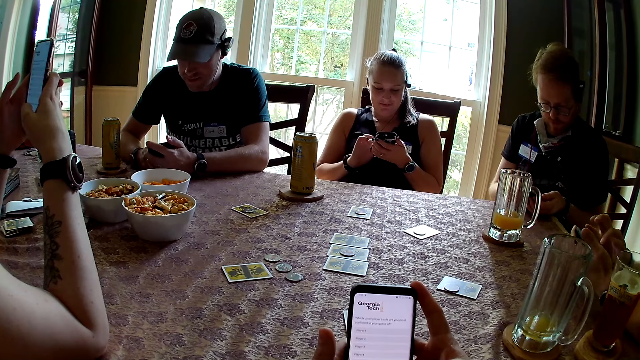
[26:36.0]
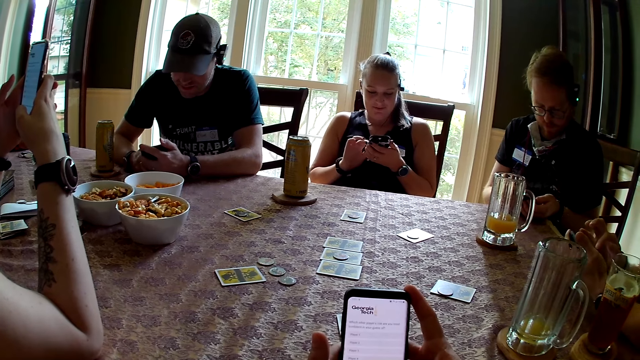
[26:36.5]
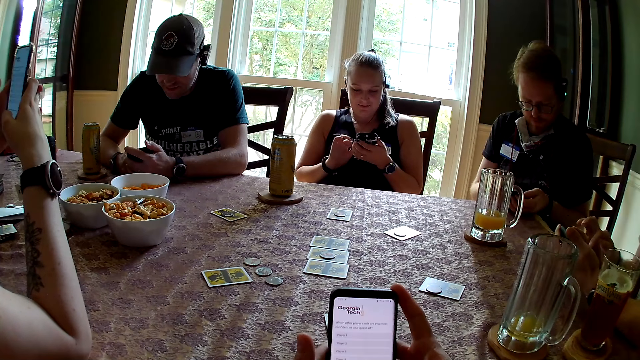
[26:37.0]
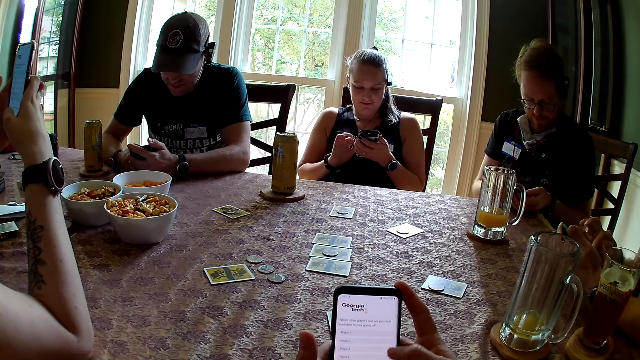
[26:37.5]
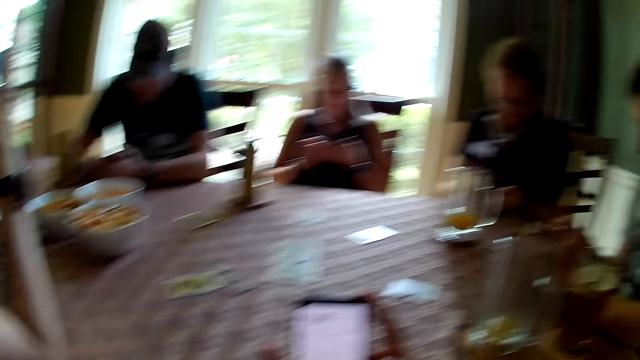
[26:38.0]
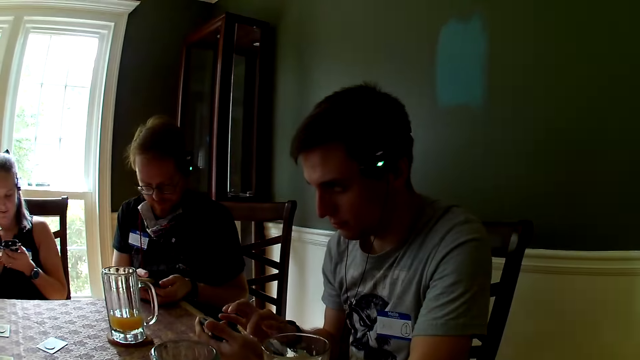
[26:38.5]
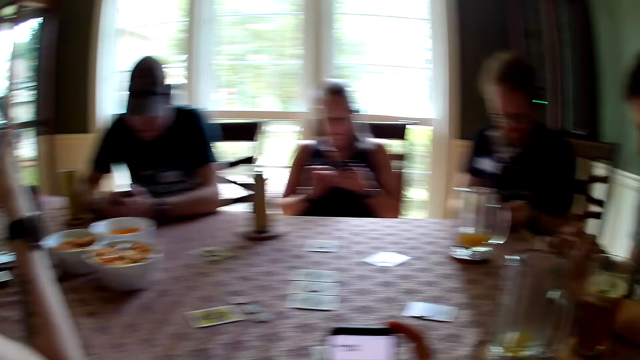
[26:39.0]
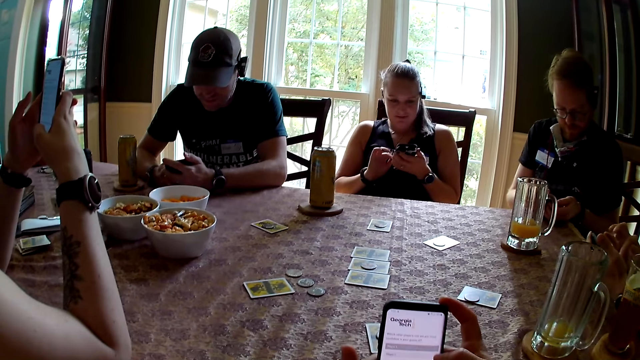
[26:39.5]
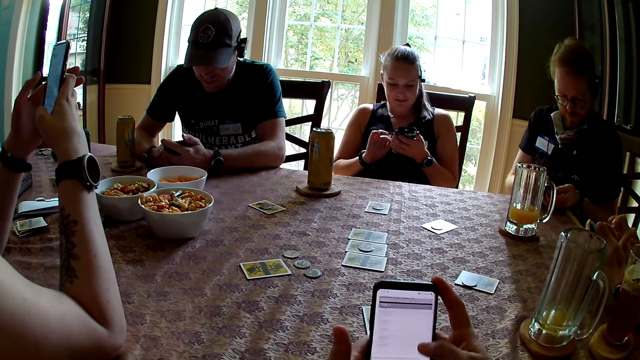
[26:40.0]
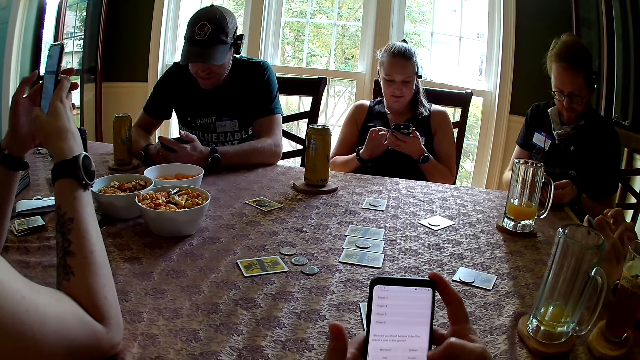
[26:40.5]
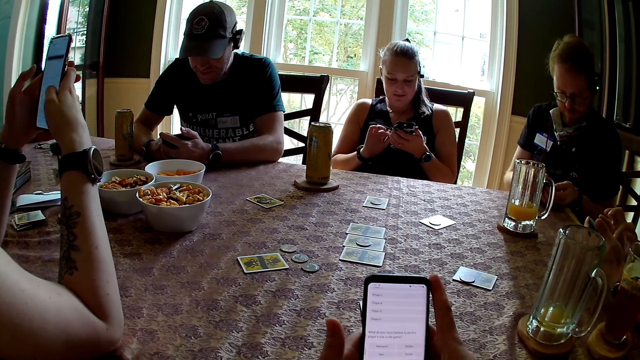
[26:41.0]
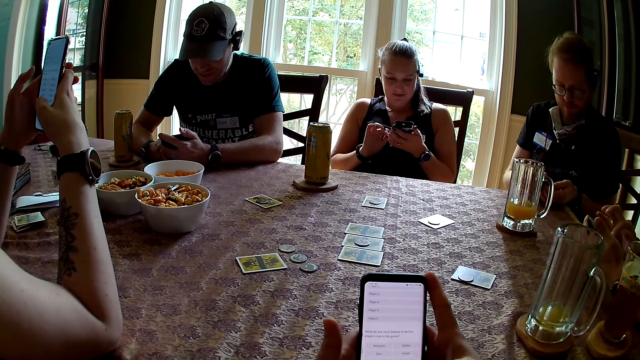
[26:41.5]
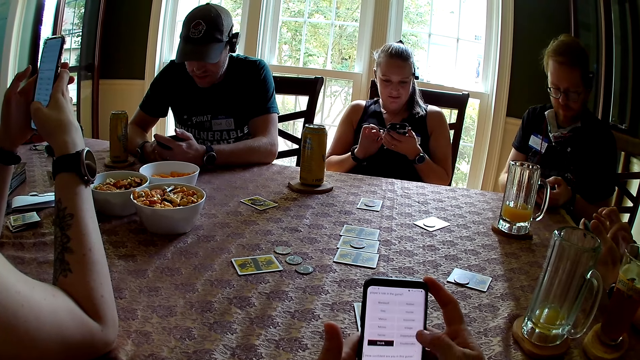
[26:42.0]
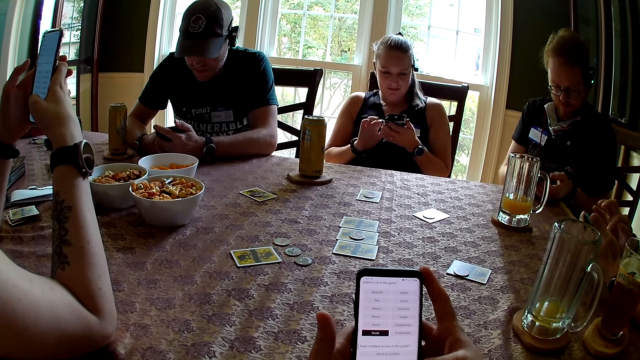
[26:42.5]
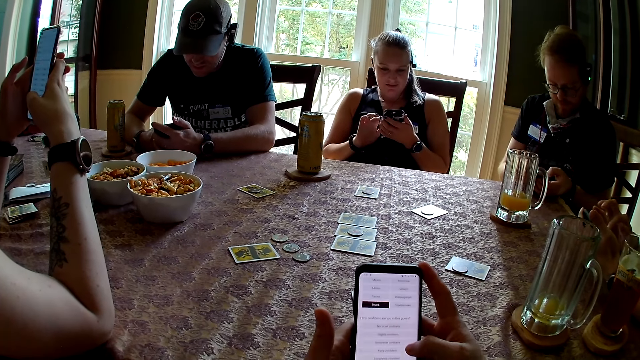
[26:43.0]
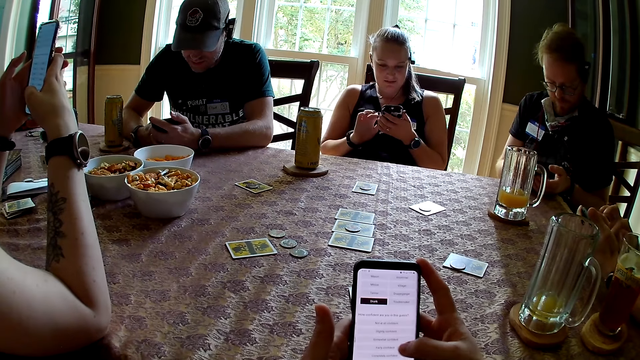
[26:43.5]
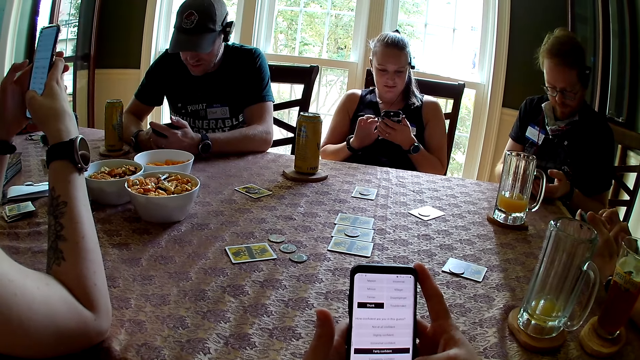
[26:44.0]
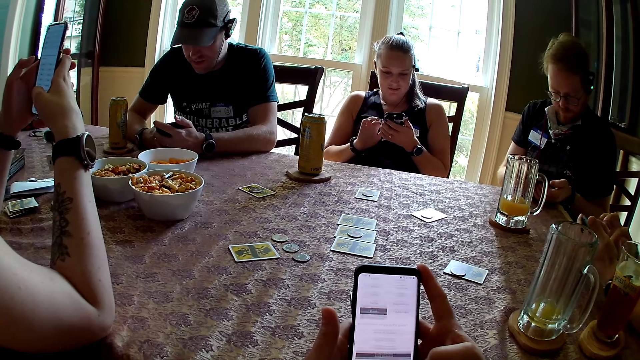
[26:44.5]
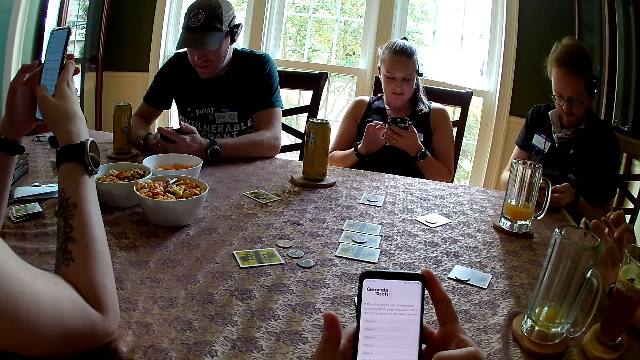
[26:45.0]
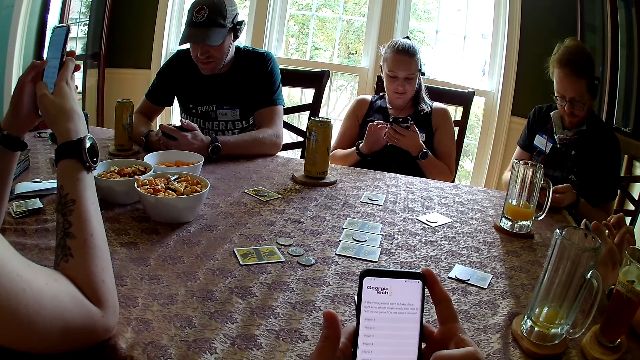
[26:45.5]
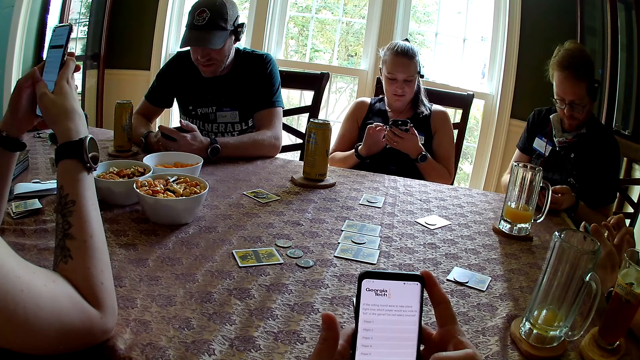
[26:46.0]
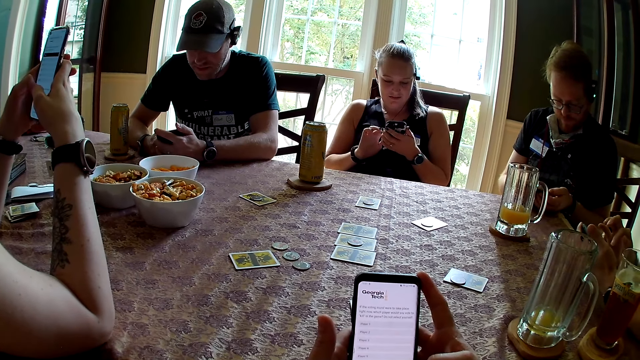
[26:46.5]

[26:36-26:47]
A man looks around. The camera wearer looks around. They scroll through her phone.

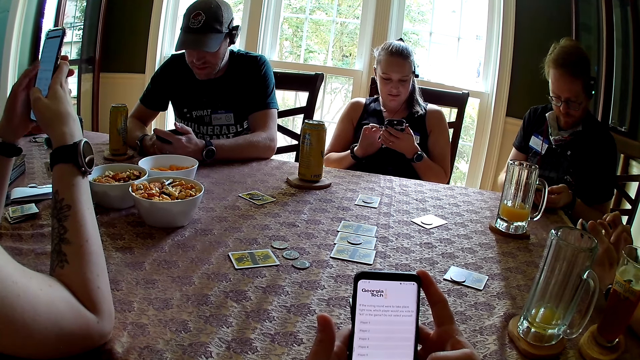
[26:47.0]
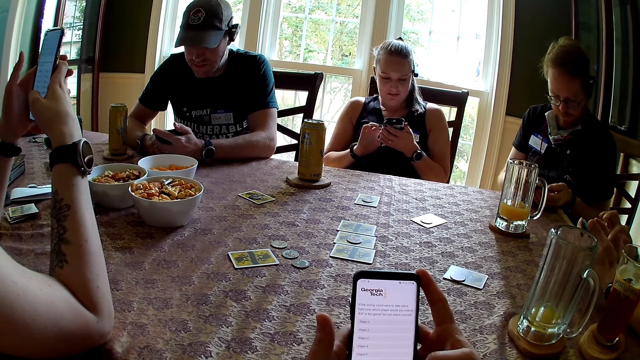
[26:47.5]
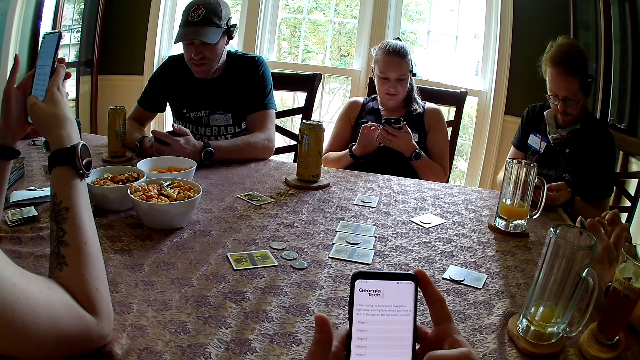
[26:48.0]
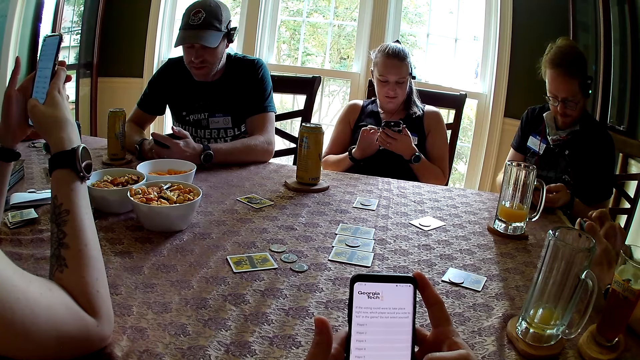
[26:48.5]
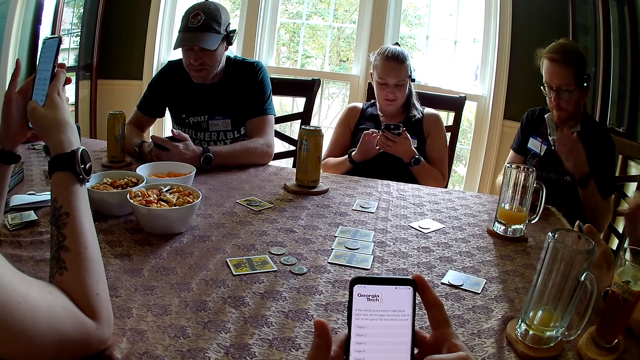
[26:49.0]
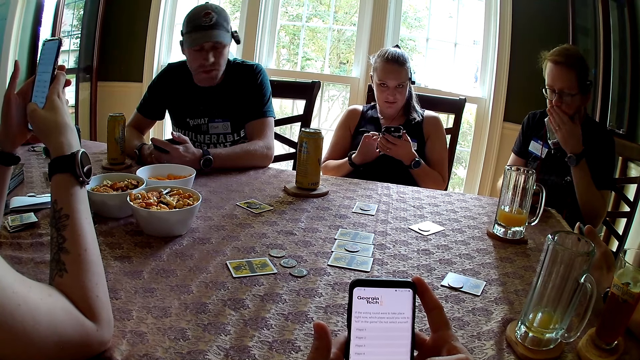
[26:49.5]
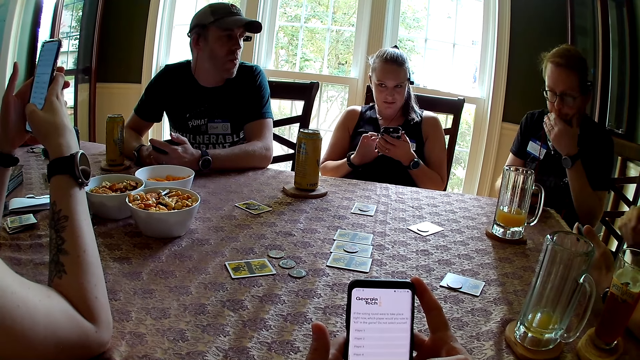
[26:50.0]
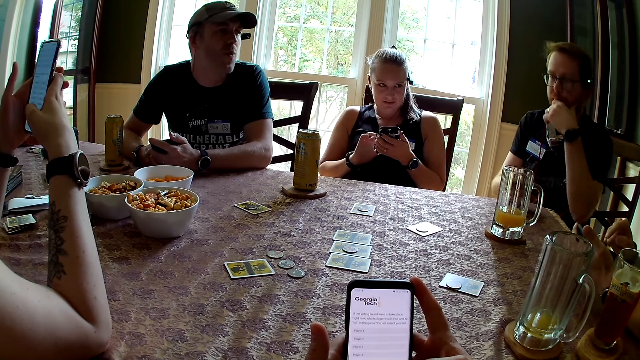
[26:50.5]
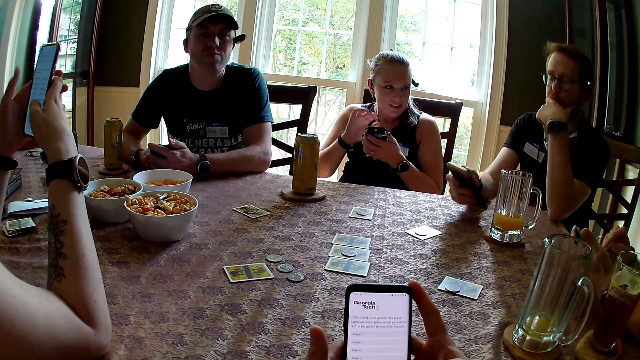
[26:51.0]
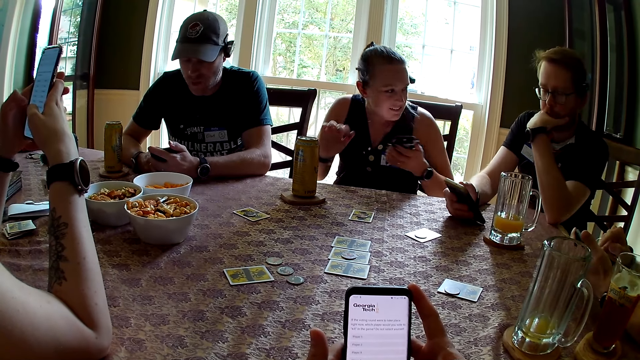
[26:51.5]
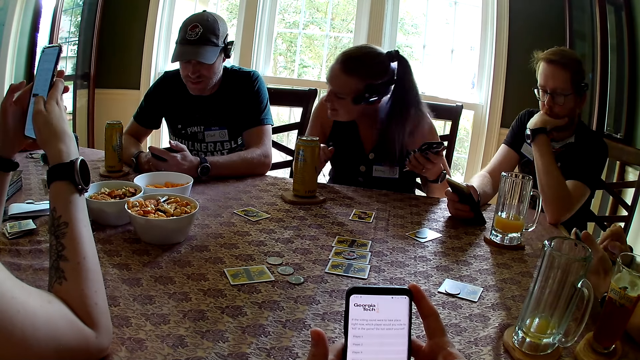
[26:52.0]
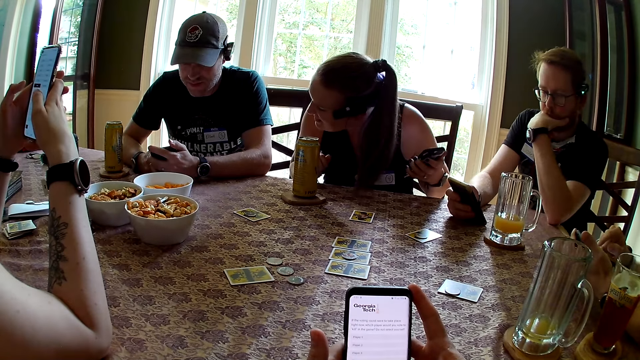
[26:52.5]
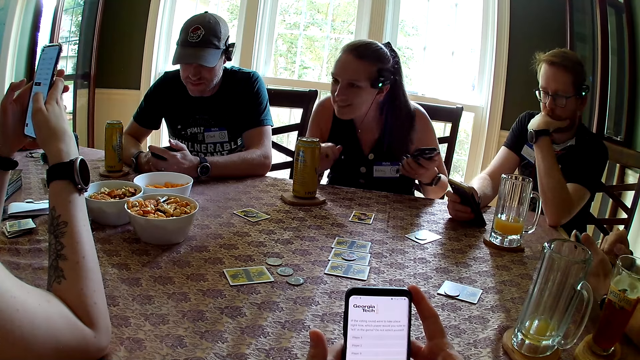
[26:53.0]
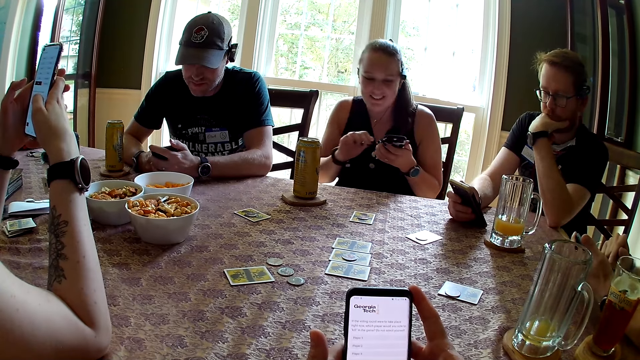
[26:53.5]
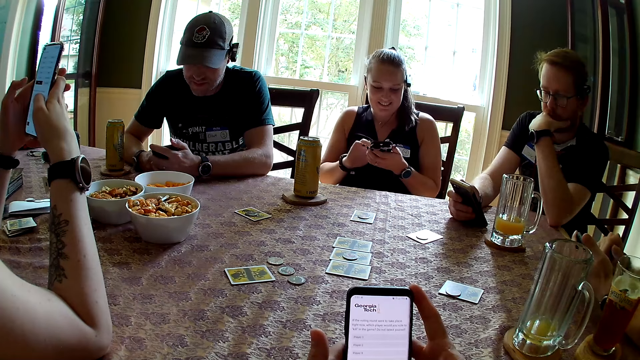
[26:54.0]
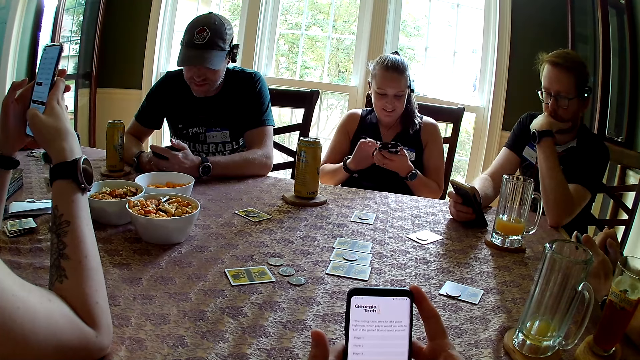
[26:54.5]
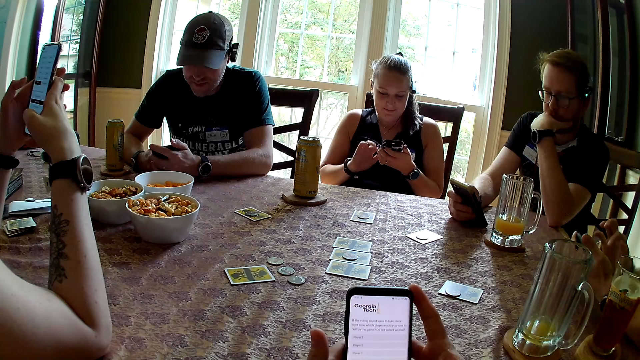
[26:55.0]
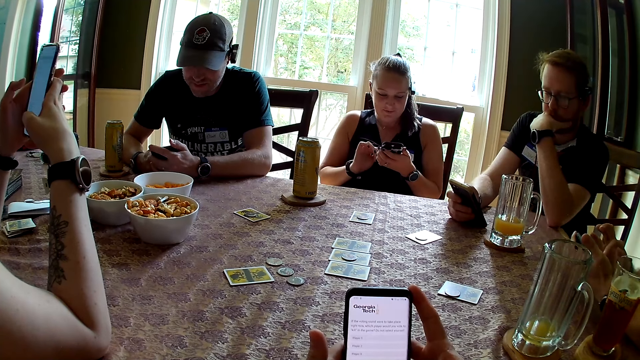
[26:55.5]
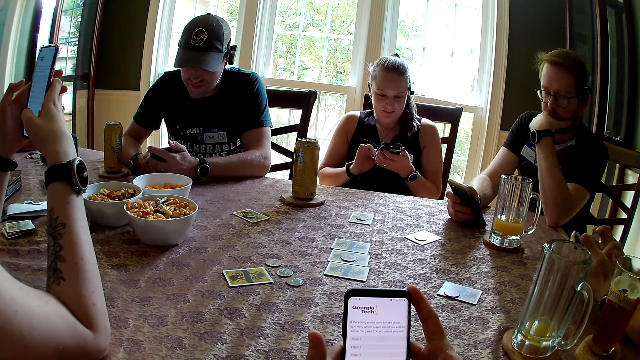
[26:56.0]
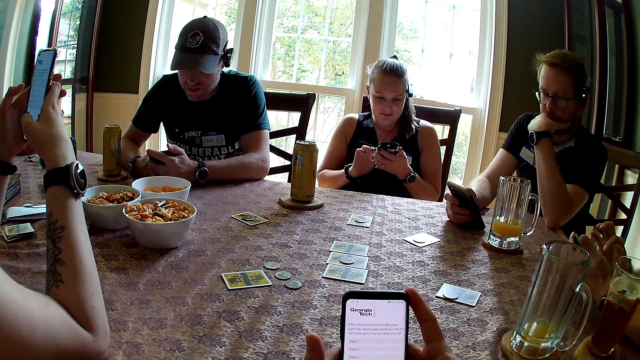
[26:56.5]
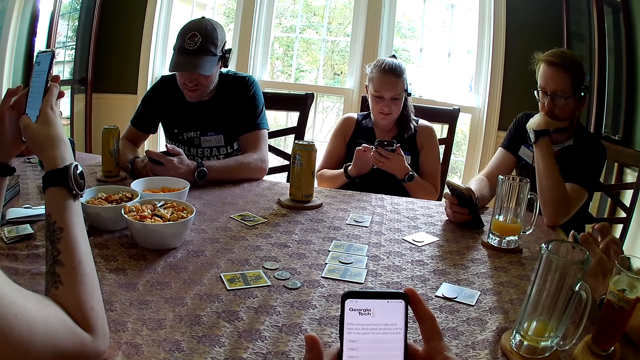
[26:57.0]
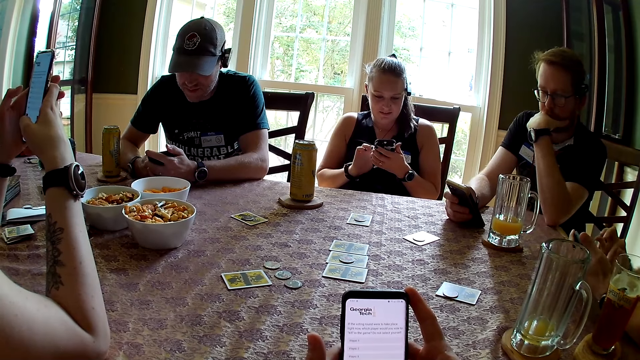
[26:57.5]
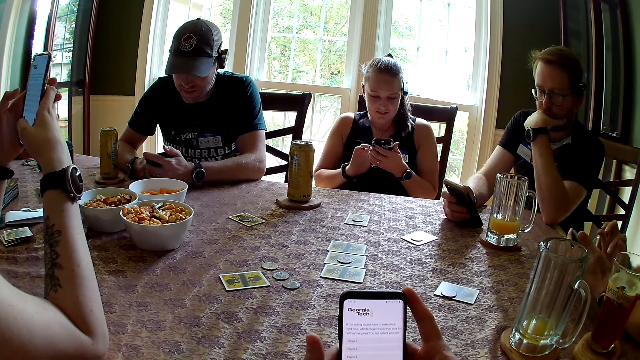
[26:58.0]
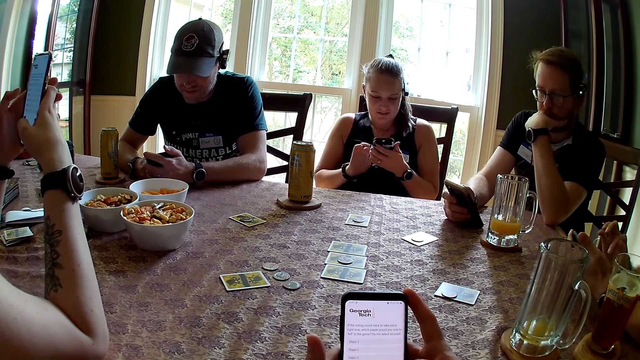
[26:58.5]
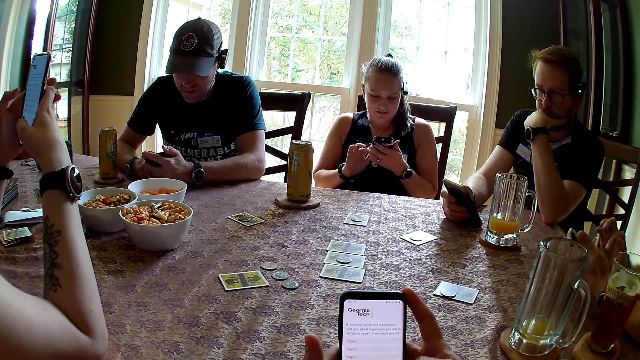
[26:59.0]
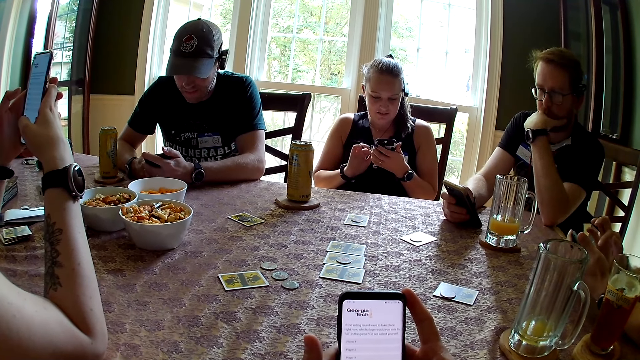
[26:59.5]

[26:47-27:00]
A man touches his face. A lady interacts with another man. The lady uses her phone.
